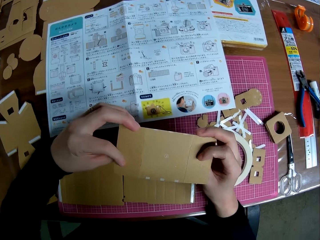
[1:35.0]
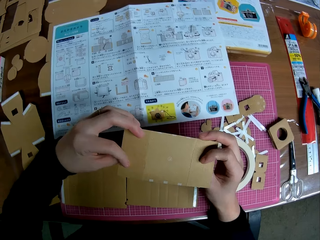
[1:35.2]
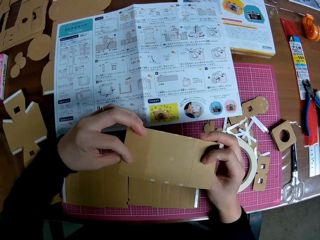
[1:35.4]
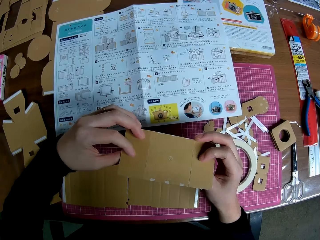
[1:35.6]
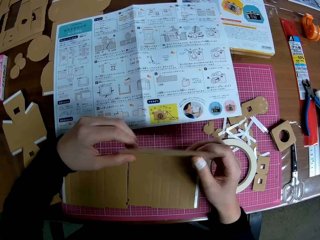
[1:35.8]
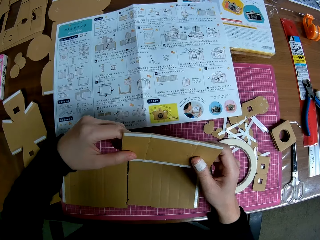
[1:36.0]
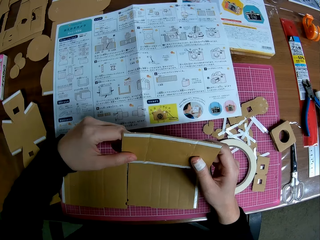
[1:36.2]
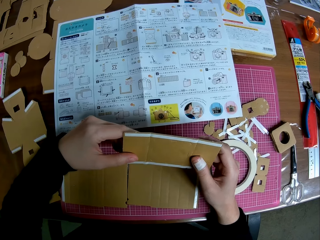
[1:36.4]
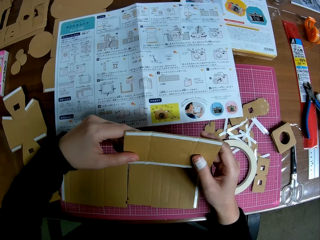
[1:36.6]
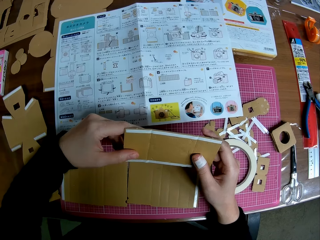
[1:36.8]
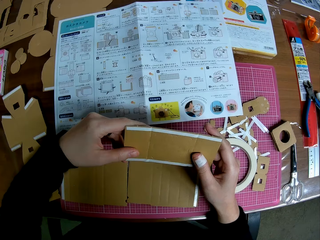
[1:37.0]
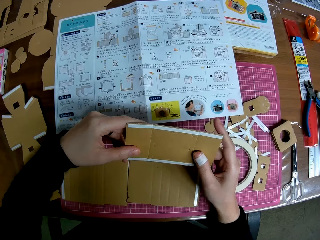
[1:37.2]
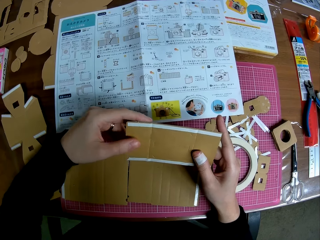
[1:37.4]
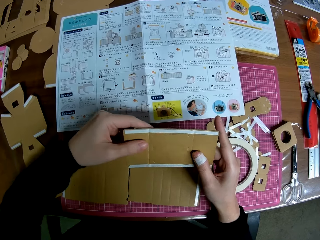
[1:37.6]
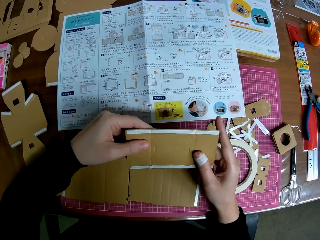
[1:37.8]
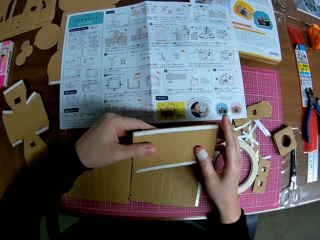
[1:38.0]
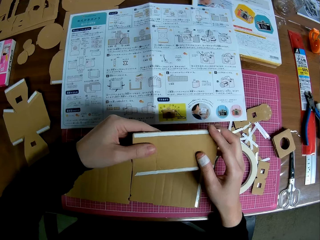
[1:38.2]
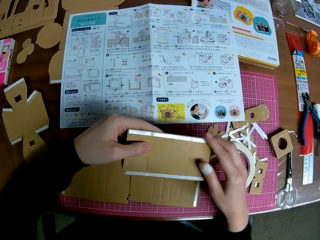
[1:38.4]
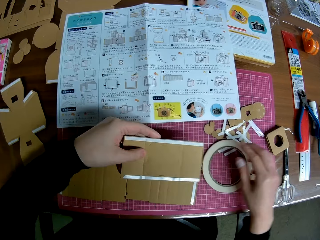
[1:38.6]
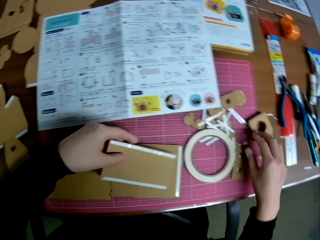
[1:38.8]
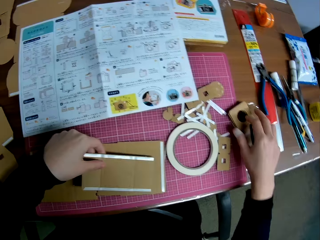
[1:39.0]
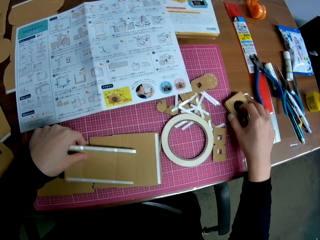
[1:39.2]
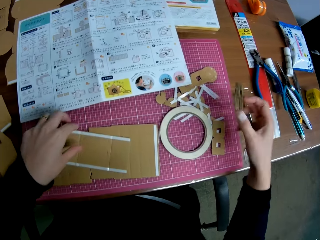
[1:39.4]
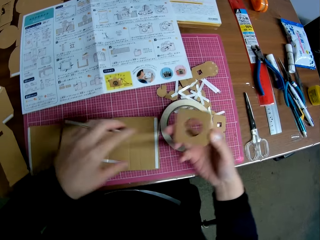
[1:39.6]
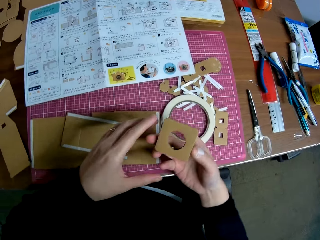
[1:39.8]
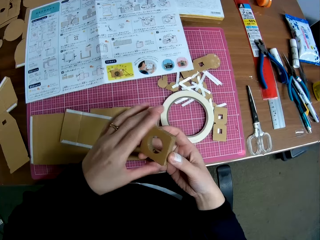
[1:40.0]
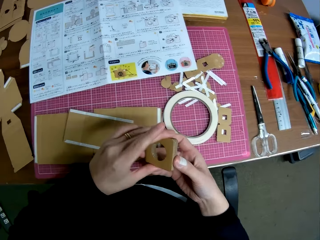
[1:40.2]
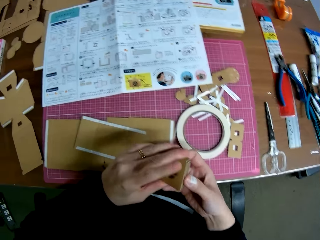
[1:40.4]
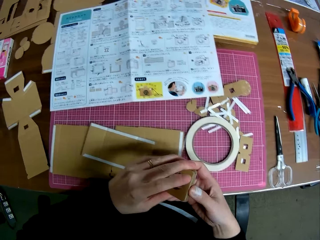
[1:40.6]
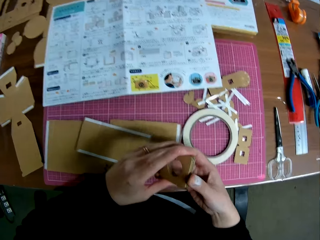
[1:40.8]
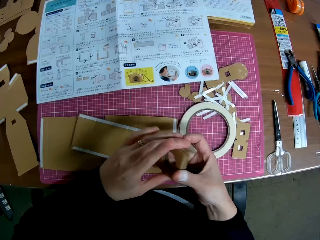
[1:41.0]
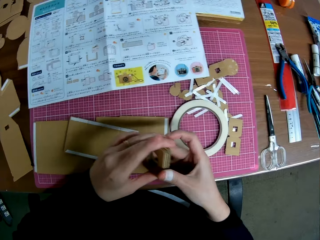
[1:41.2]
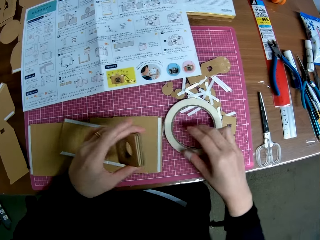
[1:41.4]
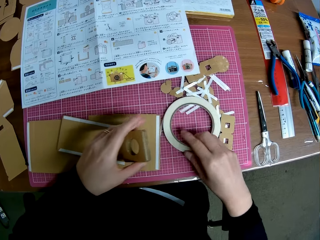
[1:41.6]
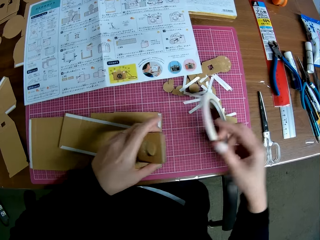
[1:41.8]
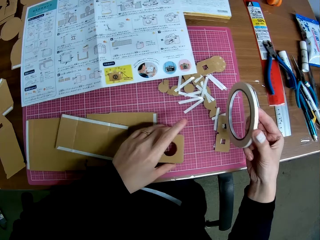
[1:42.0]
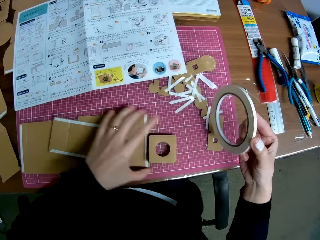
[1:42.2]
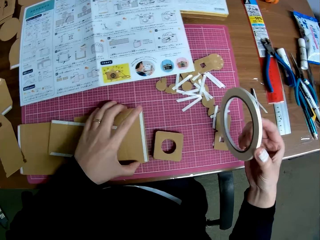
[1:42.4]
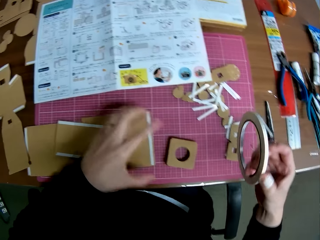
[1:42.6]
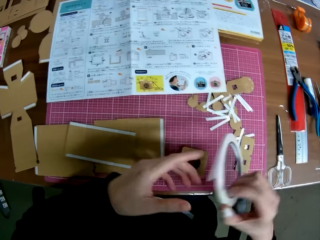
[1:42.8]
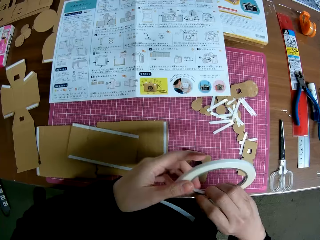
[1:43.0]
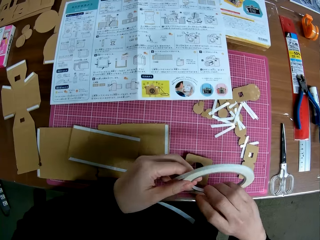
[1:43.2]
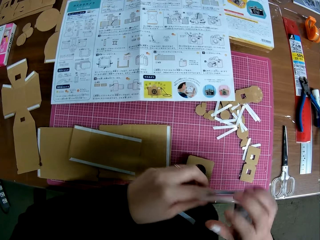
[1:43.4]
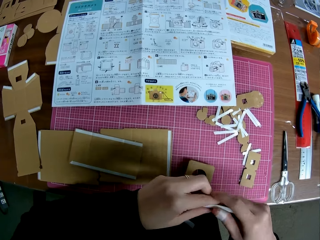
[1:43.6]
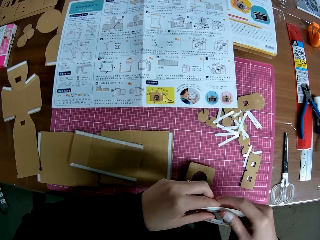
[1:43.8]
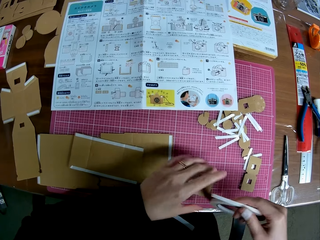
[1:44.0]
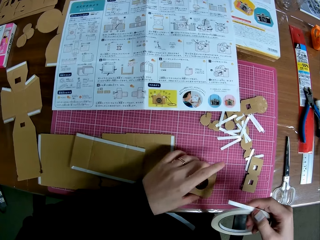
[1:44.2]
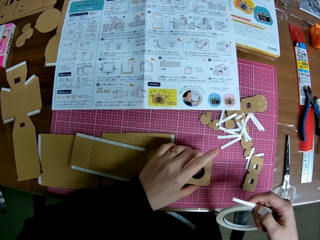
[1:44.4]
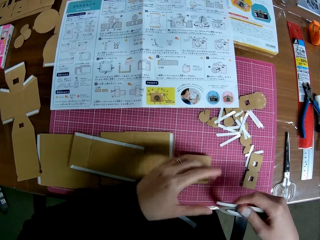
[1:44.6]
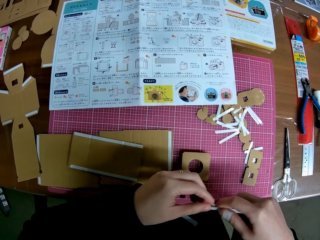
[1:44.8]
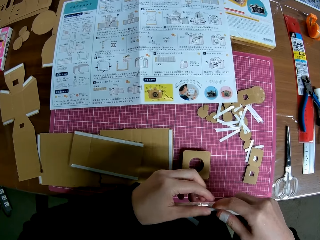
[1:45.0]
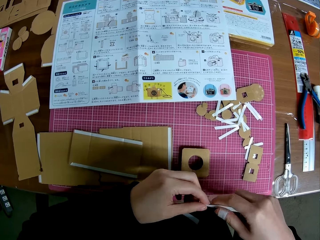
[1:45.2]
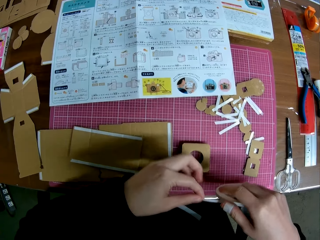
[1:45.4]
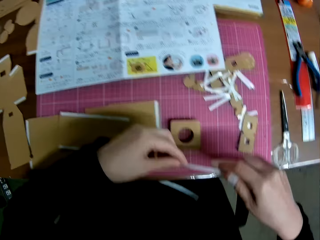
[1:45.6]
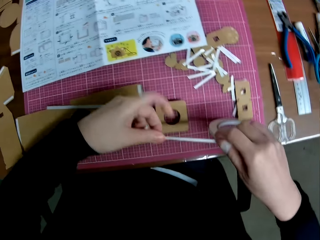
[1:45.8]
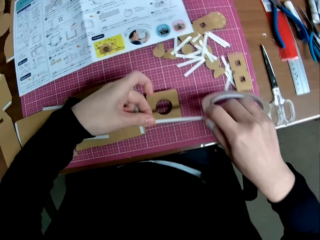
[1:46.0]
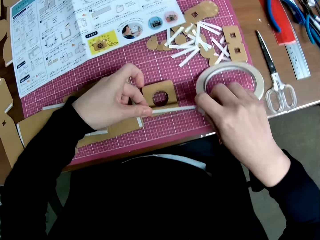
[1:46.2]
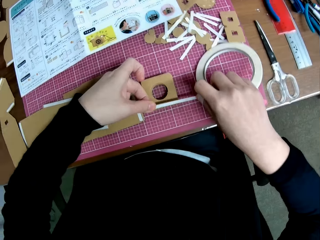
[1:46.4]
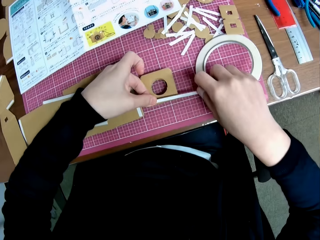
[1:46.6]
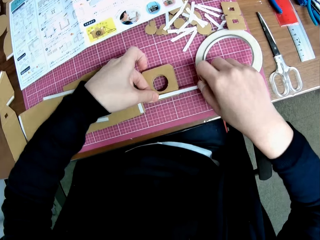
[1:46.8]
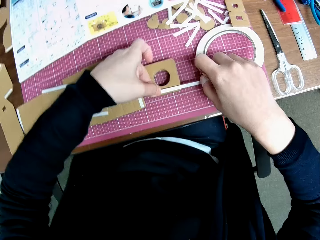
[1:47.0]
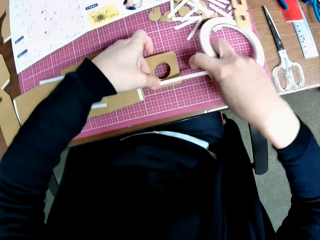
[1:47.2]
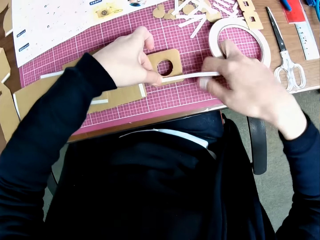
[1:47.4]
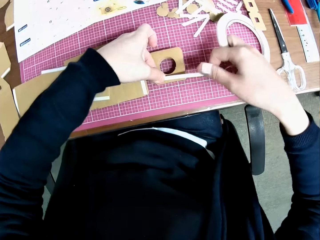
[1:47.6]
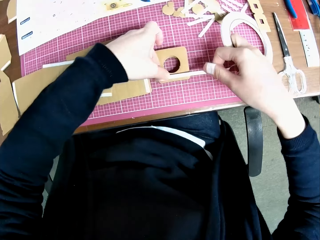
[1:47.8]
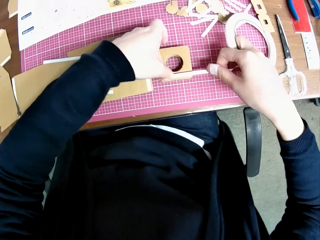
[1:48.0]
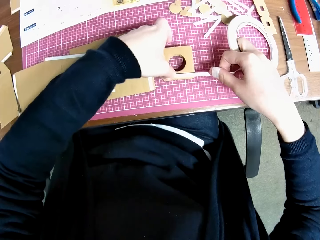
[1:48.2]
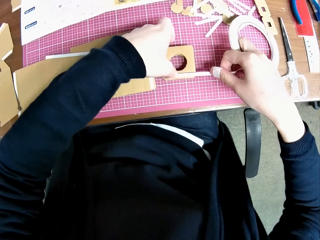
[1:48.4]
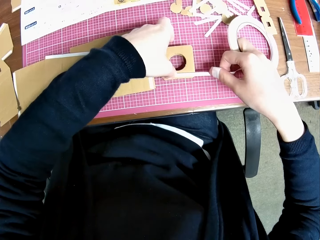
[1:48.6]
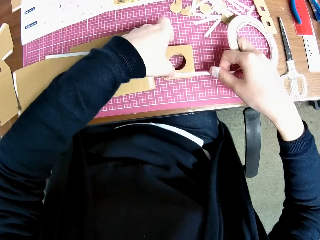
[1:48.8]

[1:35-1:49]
The camera wearer looks at the blueprint. They drop the big piece on the cutting mat. They pick up the small pieces from the table. They hold the cardboard craft. They drop the small pieces on the table. They pick up the double sided tape roll from the cutting mat. They move the small piece along the surface of the cutting mat slightly. They exchange the hand holding the tape. They touch the cardboard craft. They put the double sided tape on the stacked small pieces.

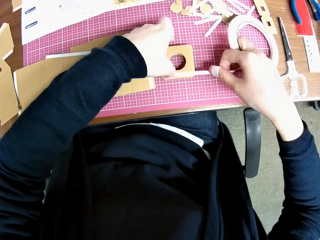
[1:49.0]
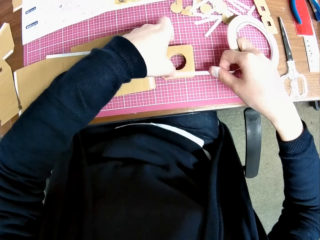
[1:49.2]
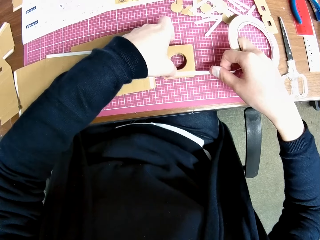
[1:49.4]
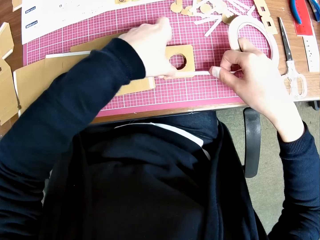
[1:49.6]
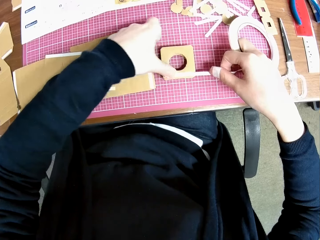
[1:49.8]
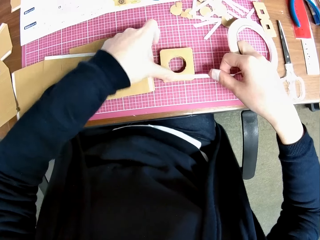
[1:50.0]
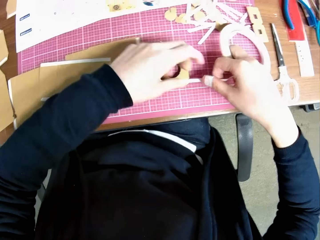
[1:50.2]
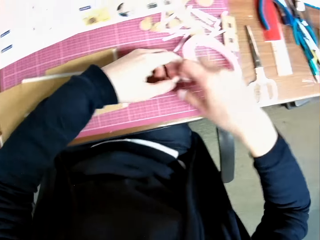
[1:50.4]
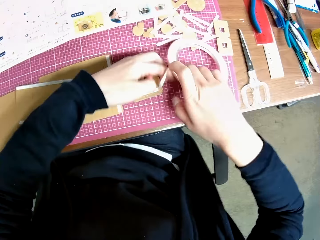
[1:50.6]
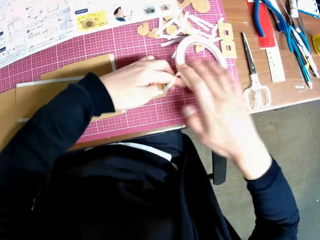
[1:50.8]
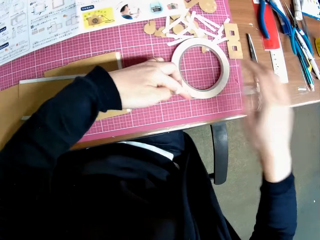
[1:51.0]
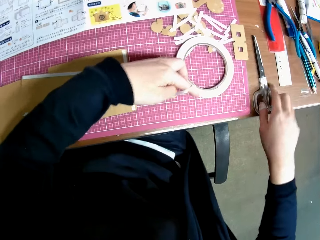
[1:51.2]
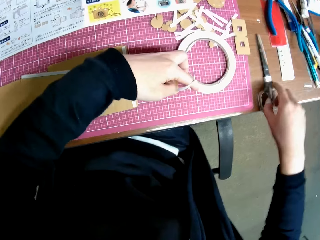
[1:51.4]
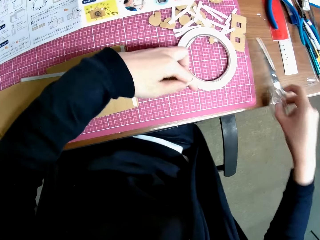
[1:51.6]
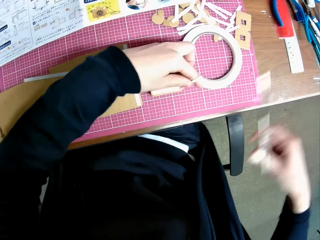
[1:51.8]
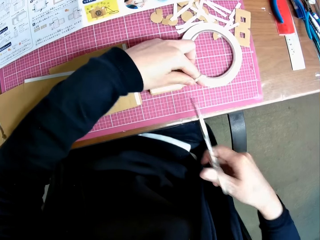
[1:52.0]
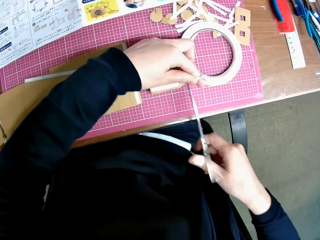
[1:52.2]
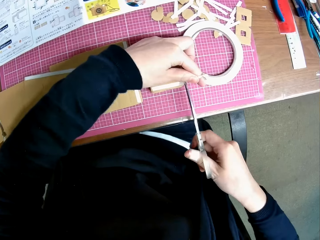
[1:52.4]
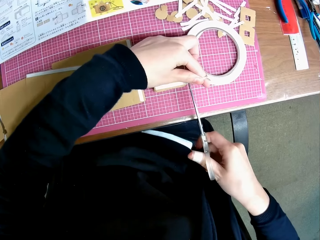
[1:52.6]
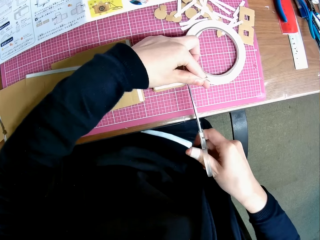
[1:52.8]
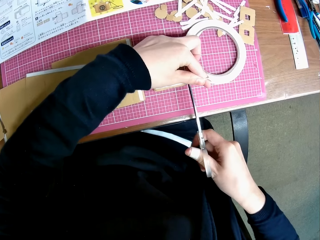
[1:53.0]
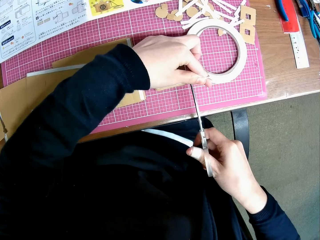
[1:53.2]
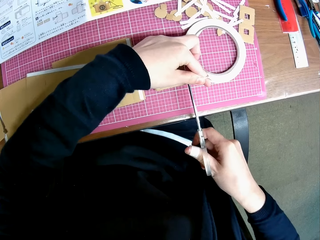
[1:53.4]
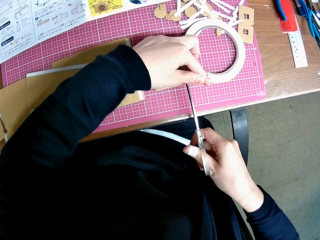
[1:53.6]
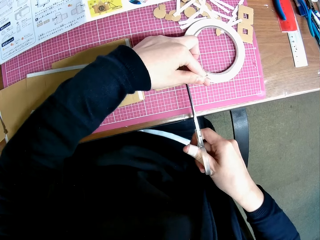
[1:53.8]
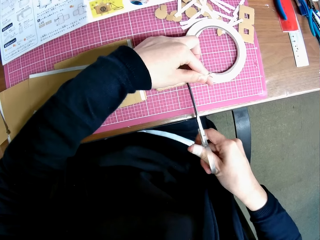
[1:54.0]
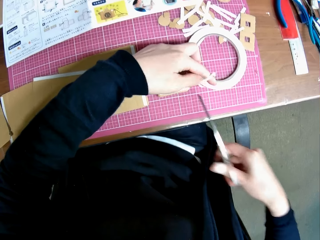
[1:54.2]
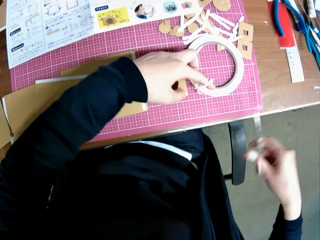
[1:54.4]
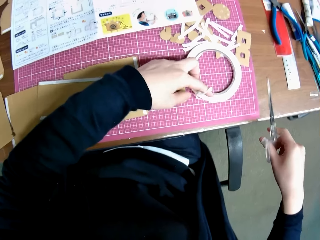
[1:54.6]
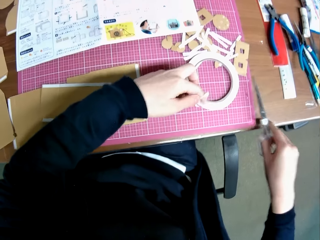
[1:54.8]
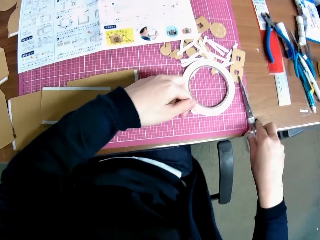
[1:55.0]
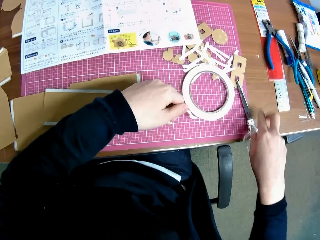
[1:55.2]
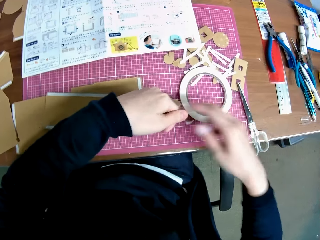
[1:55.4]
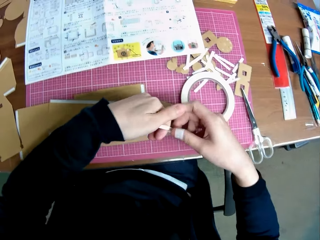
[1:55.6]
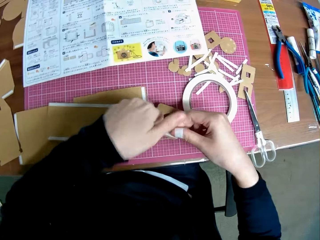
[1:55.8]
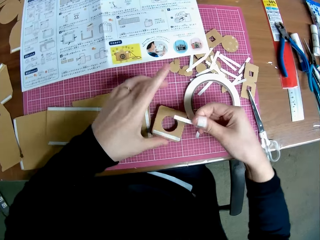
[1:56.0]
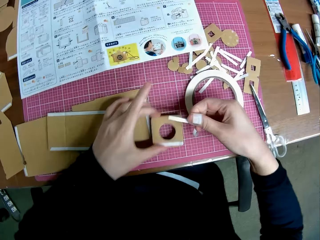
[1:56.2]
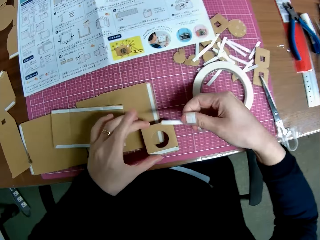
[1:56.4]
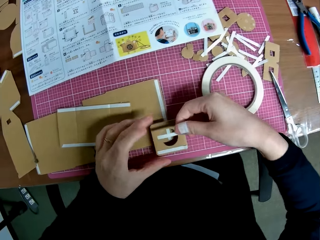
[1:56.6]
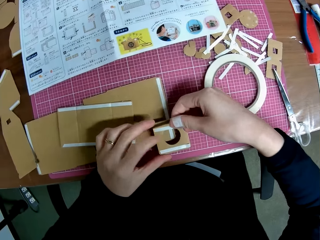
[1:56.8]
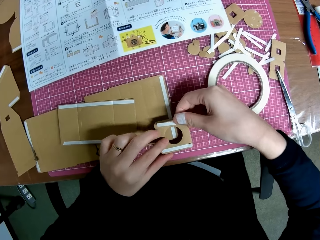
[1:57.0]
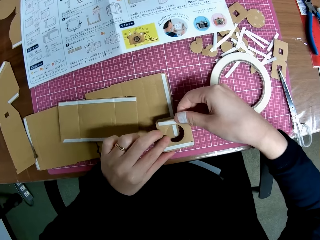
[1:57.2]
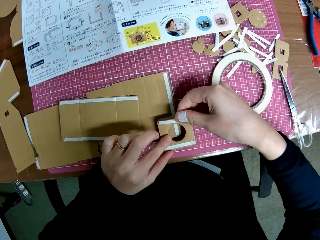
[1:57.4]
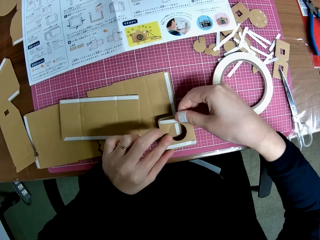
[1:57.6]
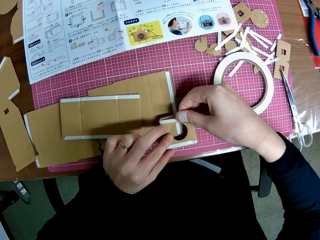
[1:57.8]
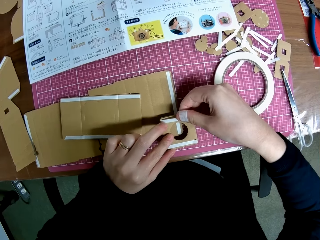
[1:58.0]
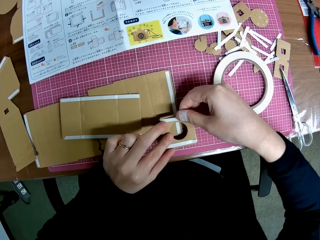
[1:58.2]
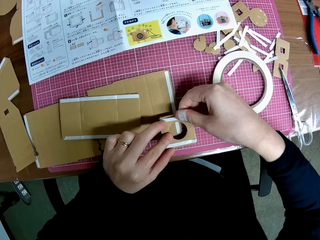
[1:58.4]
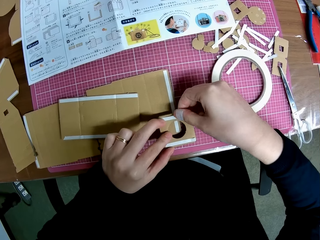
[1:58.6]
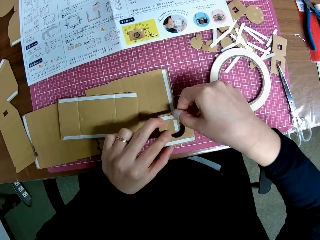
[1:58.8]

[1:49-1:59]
The camera wearer picks up scissors from the table. They cut the double sided tape with the scissors. They drop the scissors on the cutting mat. They put another double sided tape on the other side of the small pieces.
